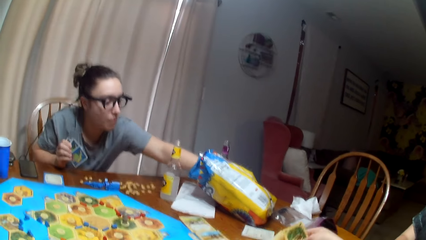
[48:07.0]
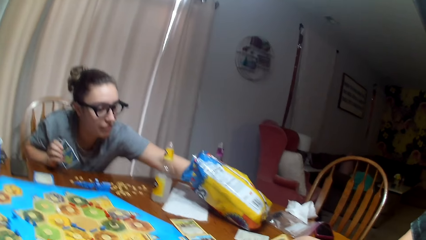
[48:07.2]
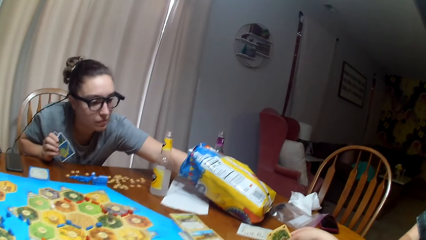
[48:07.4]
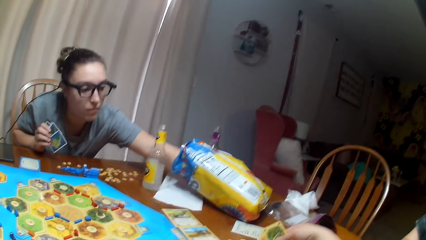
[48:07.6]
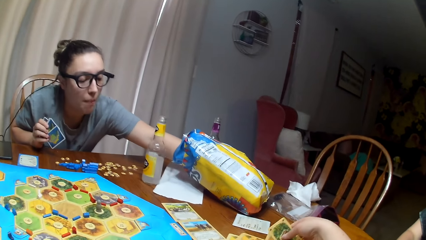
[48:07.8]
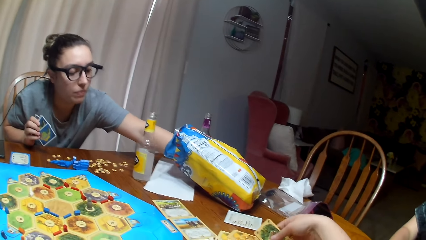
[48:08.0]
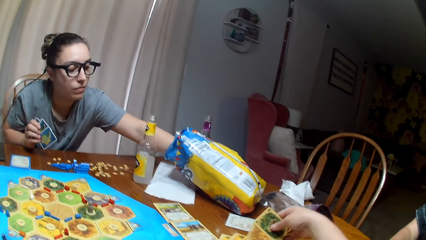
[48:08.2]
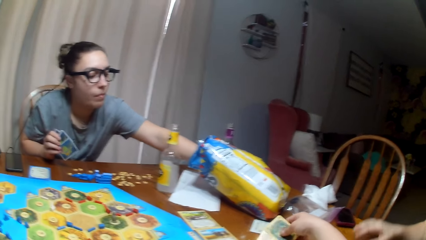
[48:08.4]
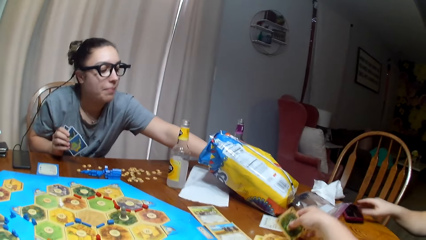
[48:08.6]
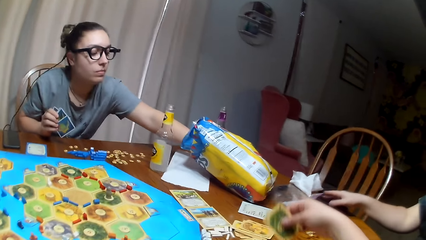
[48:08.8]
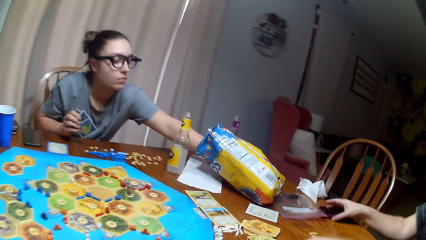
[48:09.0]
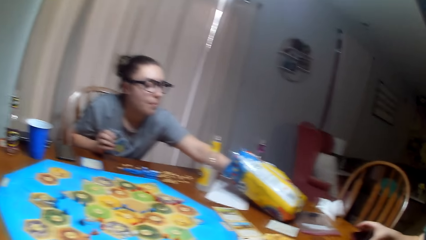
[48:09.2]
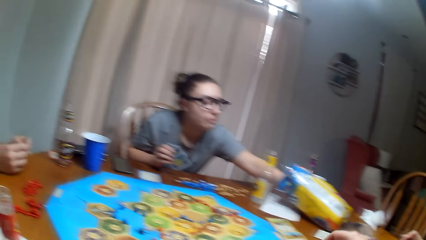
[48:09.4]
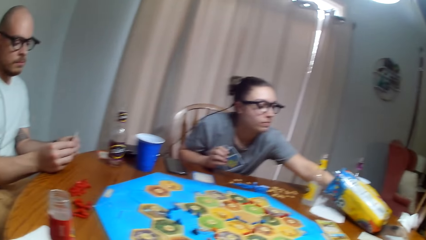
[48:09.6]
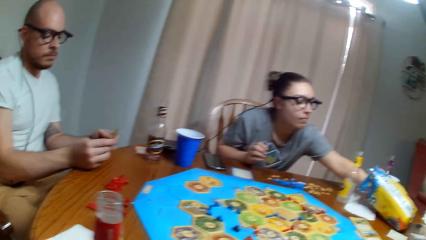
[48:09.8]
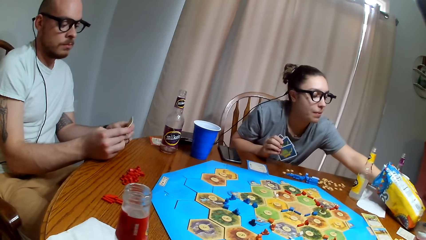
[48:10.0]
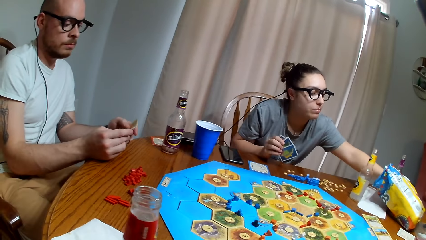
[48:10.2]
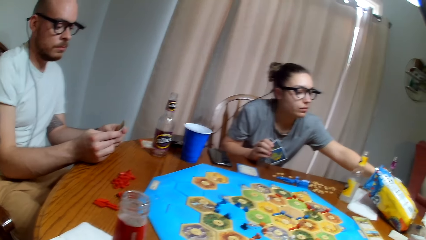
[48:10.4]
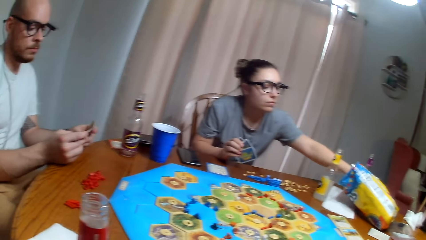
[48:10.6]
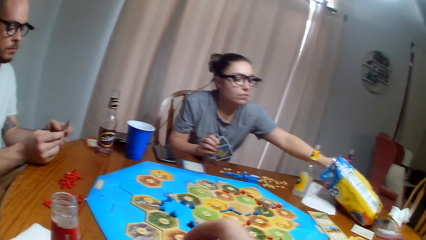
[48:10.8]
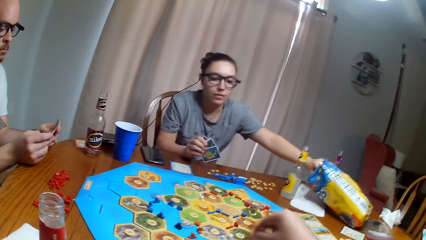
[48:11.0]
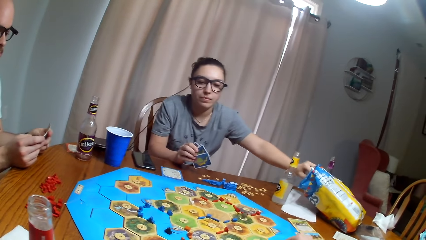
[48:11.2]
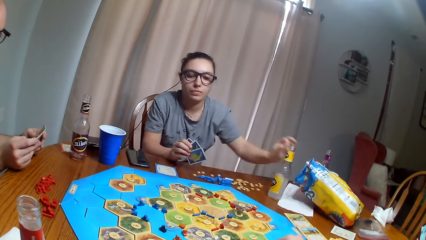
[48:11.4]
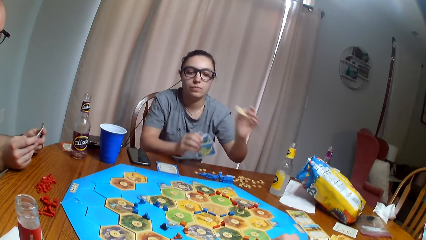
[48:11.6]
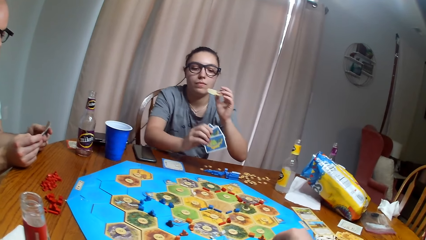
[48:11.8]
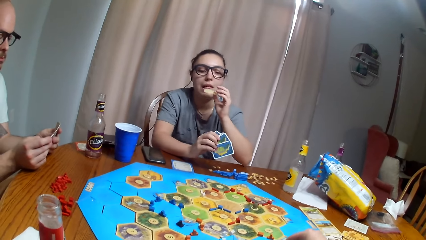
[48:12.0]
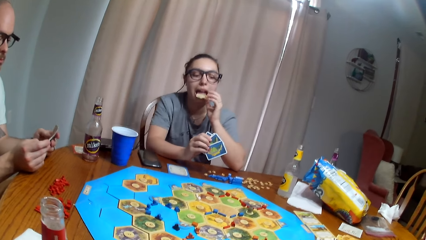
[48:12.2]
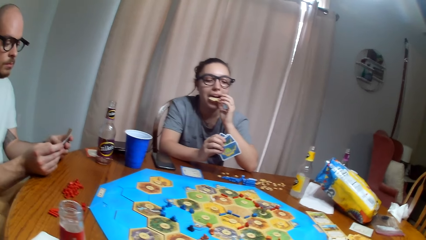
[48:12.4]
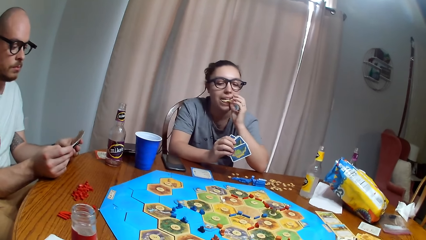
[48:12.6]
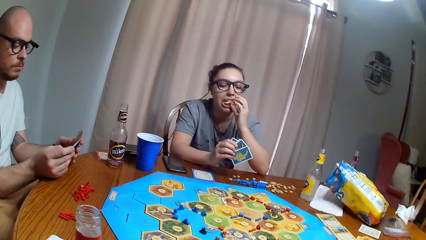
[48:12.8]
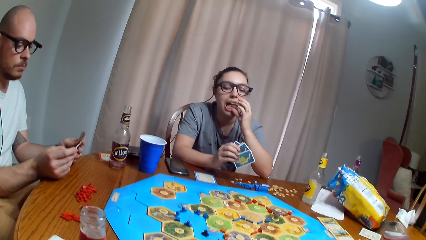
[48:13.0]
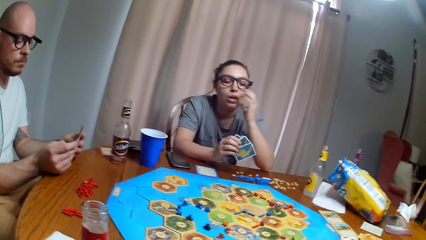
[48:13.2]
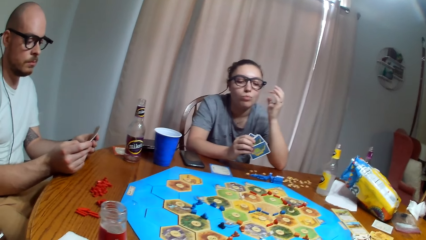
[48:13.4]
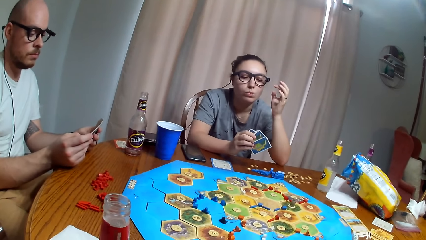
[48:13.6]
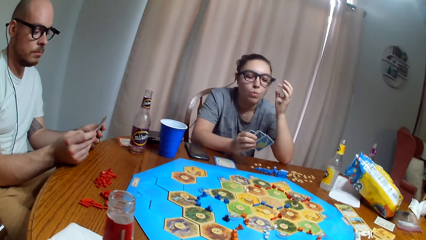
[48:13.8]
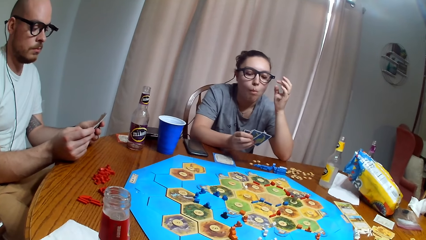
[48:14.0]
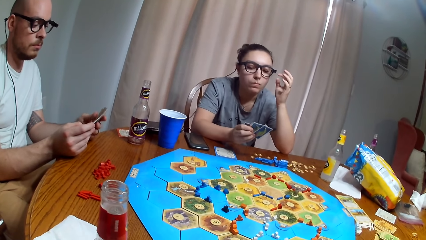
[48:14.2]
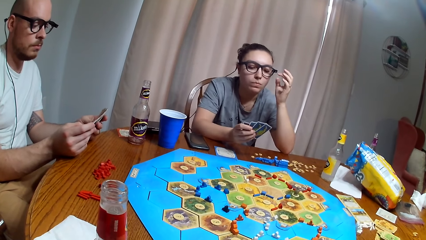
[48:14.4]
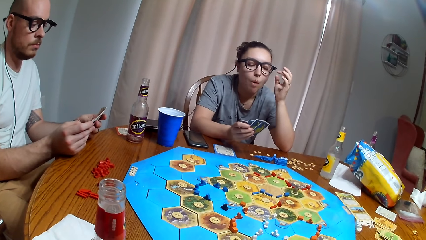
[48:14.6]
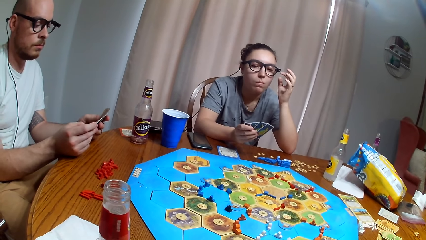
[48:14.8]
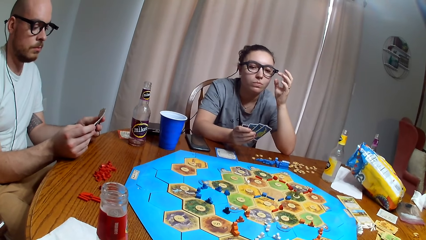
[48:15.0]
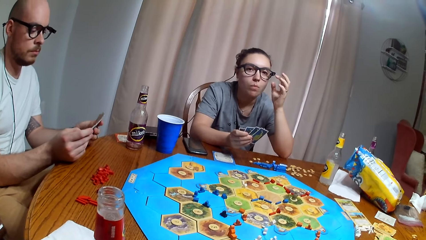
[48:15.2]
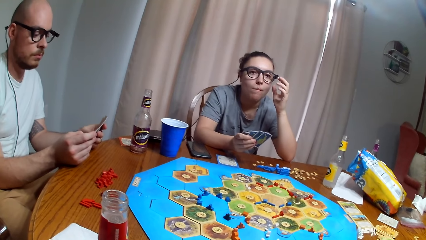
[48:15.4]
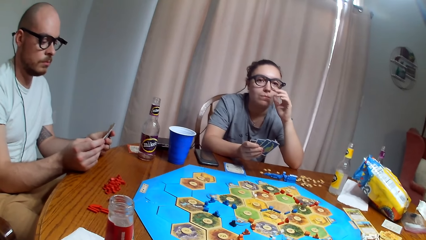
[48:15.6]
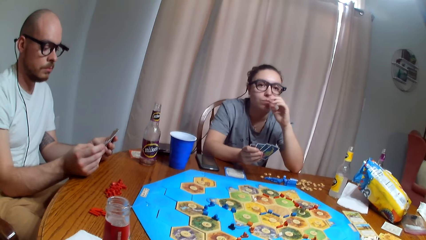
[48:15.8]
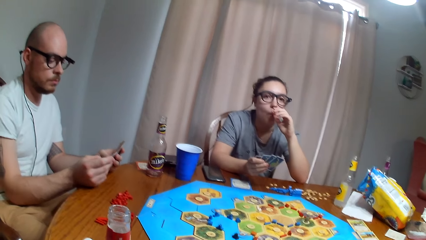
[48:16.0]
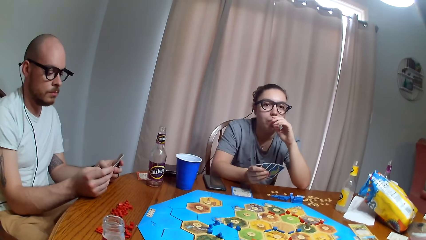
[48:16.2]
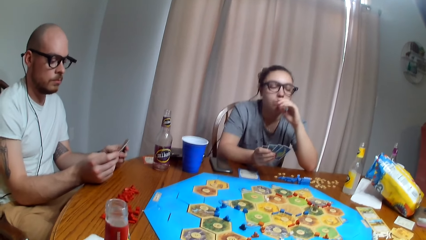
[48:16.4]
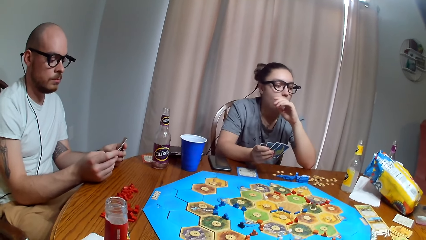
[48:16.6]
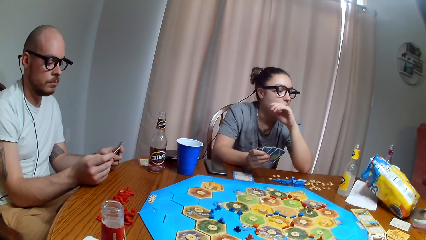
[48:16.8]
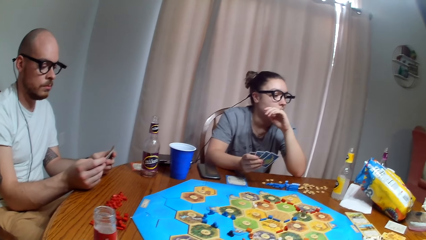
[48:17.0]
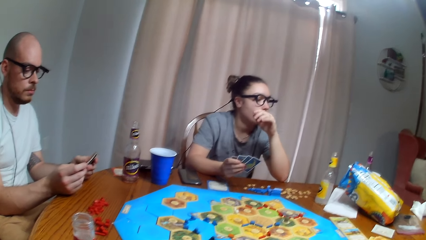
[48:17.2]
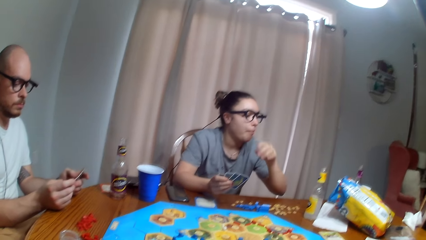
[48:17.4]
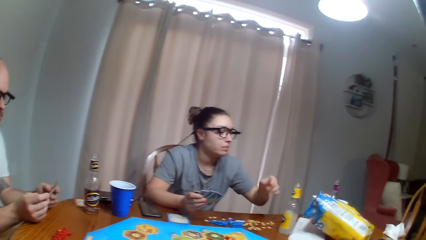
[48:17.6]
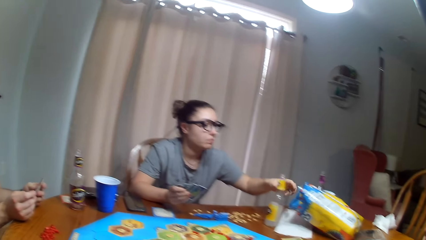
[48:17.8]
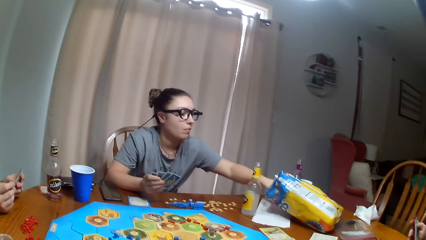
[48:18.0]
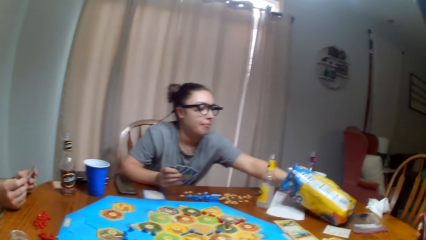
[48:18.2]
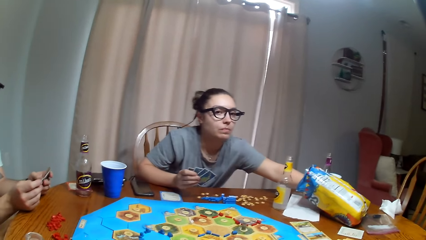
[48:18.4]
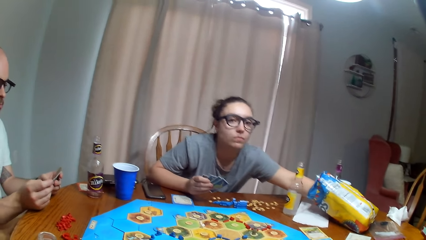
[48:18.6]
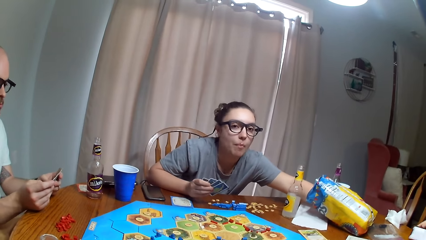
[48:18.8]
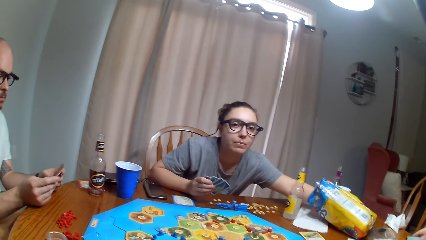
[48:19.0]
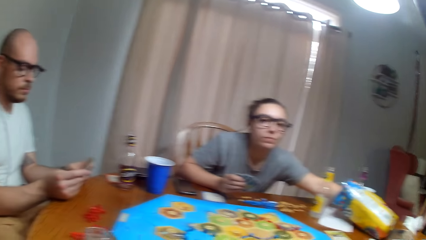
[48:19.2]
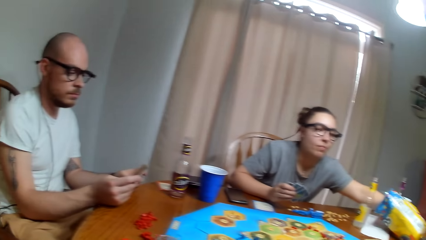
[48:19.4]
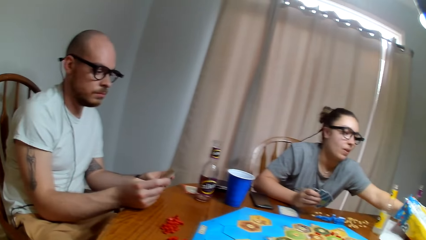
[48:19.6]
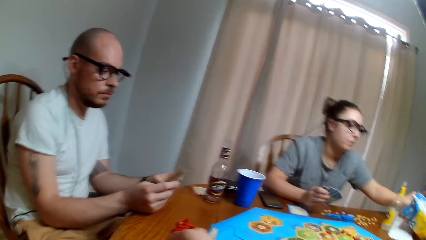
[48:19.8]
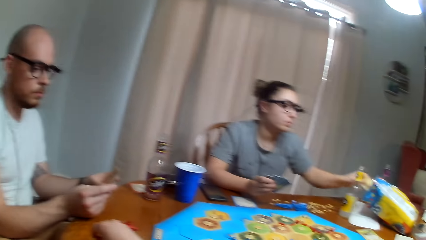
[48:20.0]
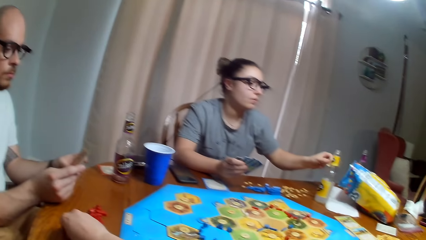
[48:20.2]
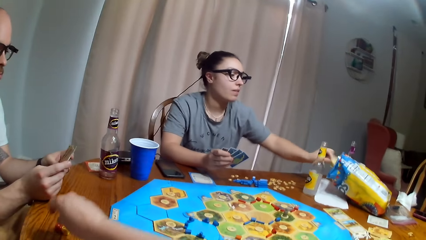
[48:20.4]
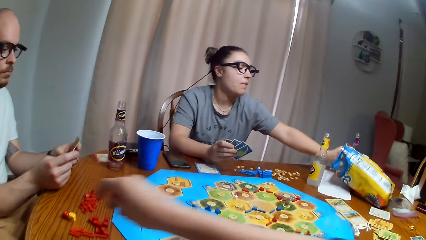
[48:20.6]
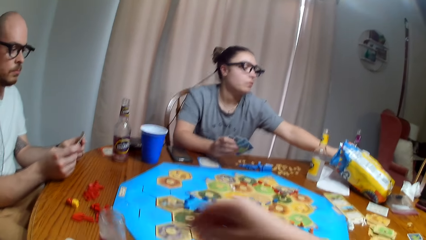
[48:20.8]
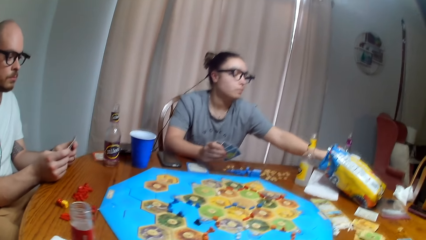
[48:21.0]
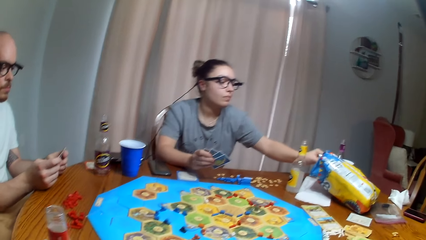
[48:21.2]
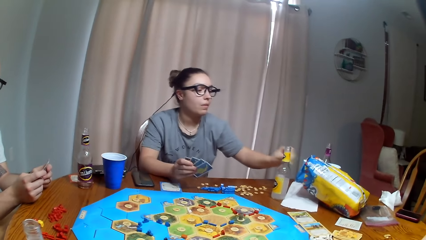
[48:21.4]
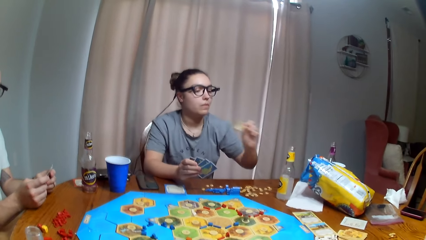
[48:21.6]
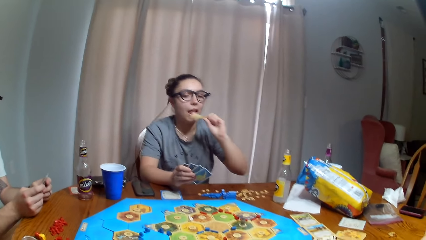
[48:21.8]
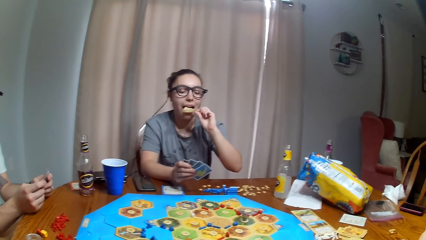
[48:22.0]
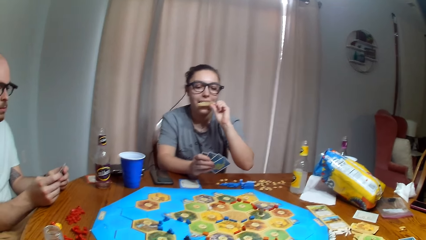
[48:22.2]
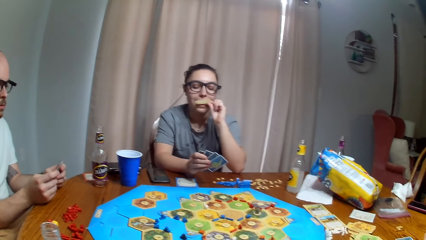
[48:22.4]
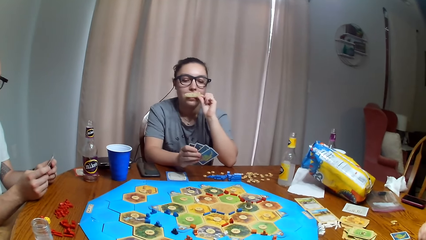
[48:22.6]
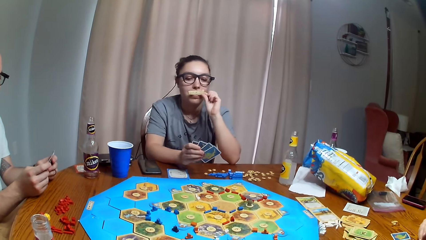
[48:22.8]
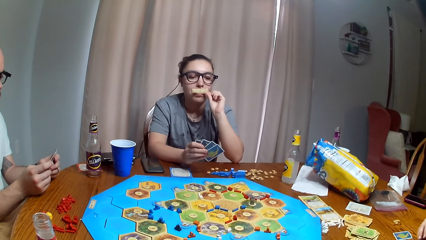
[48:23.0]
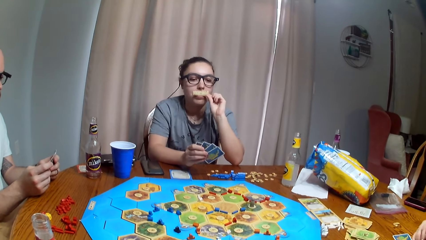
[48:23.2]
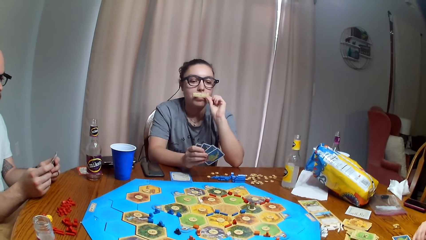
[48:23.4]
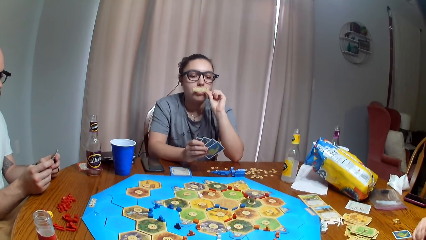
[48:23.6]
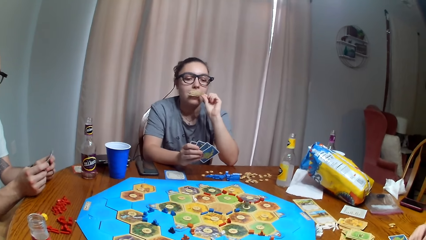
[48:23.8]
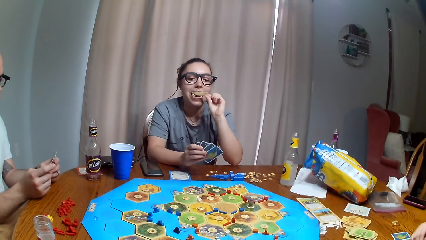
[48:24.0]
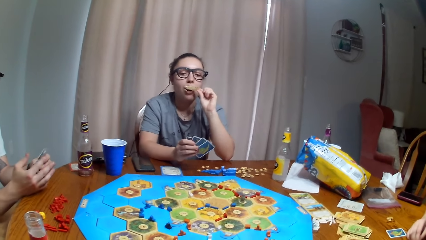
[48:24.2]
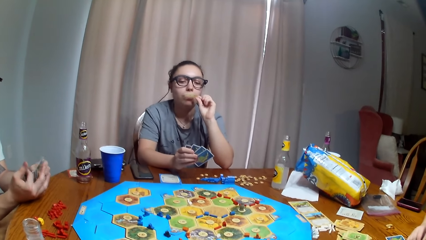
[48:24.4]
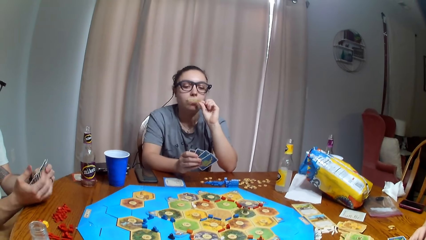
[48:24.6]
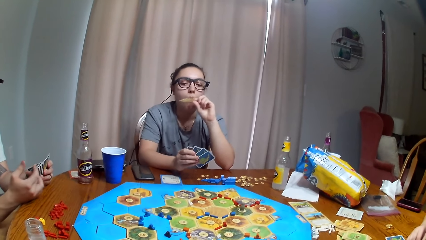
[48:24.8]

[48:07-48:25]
A woman picks the chips. She eats the crisps. Another woman picks the phone. The camera wearer picks the cards. They play the Tabletop Board Game. The first woman eats the chips. She eats the crisps and picks the chips. The camera wearer picks something from the table. The first woman eats the chips.
